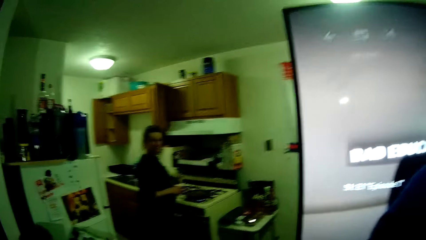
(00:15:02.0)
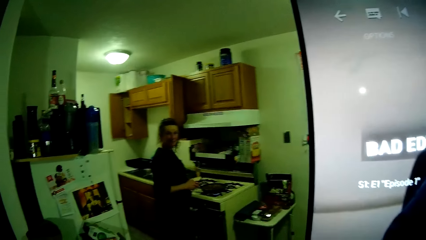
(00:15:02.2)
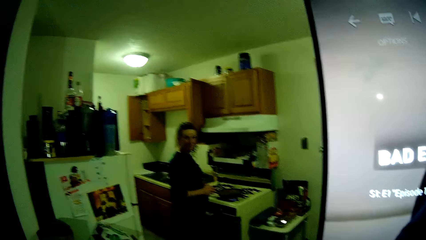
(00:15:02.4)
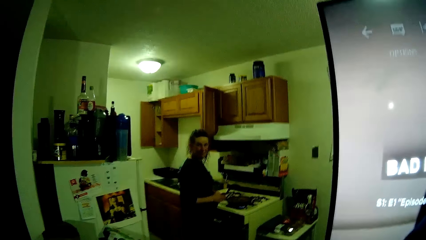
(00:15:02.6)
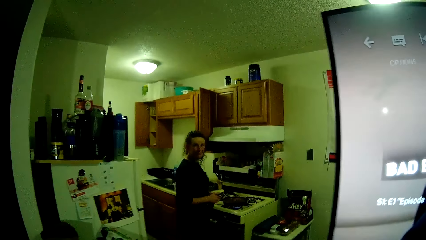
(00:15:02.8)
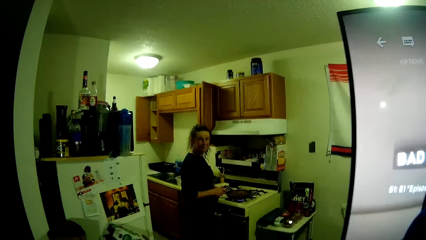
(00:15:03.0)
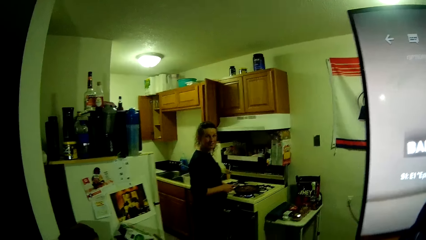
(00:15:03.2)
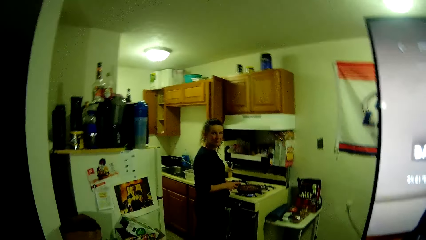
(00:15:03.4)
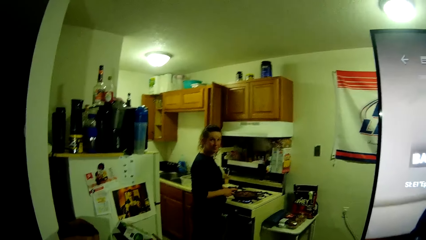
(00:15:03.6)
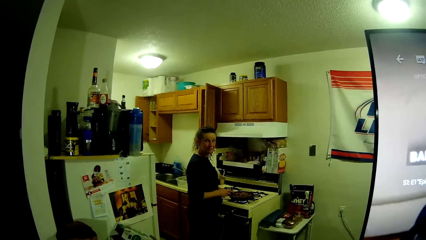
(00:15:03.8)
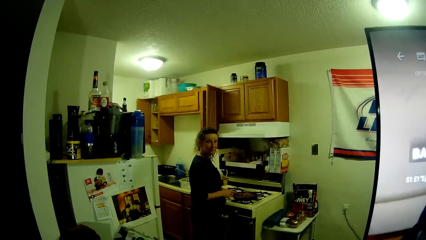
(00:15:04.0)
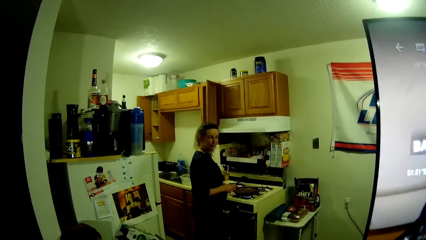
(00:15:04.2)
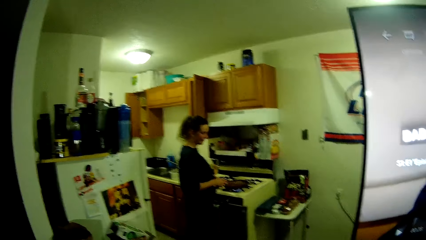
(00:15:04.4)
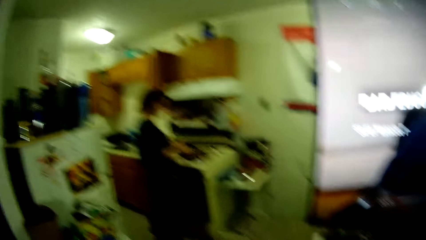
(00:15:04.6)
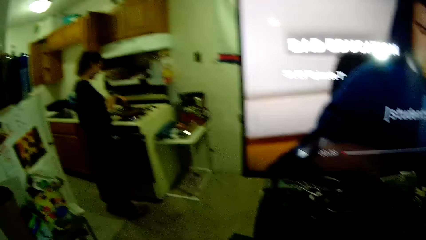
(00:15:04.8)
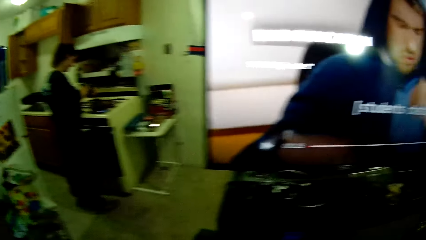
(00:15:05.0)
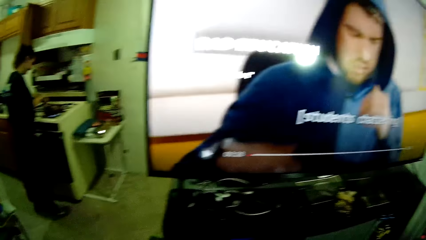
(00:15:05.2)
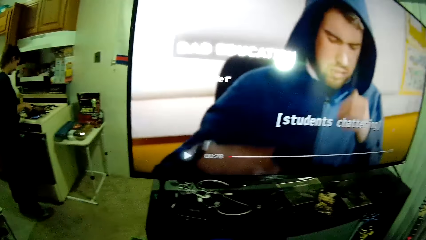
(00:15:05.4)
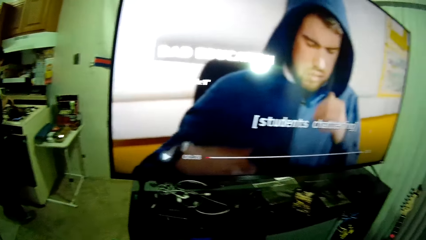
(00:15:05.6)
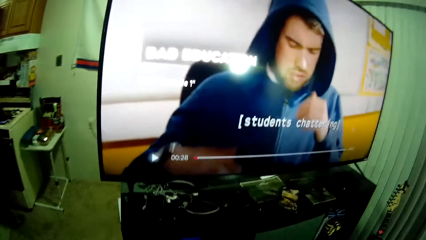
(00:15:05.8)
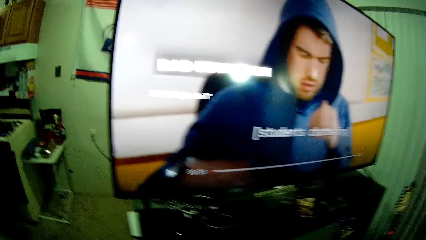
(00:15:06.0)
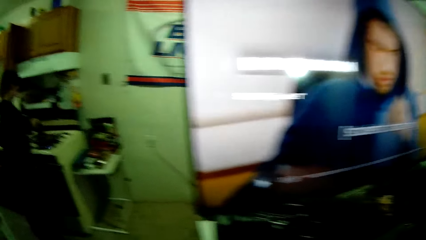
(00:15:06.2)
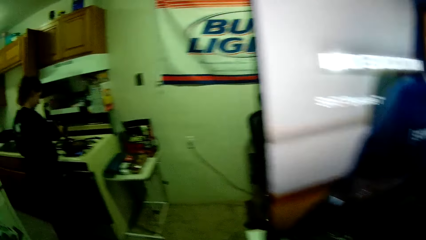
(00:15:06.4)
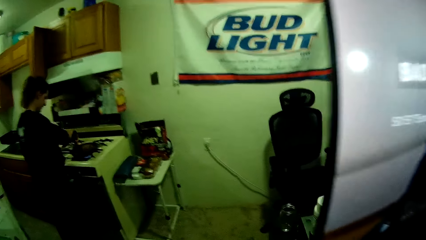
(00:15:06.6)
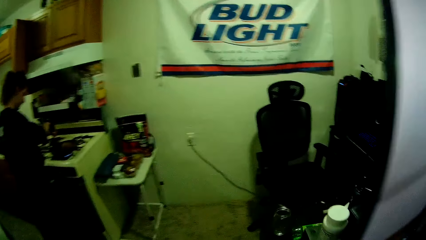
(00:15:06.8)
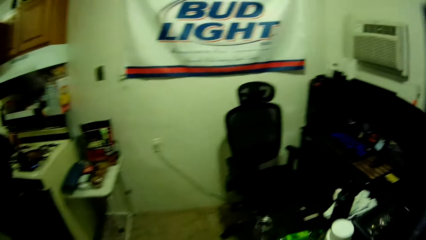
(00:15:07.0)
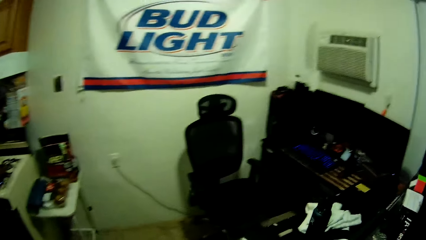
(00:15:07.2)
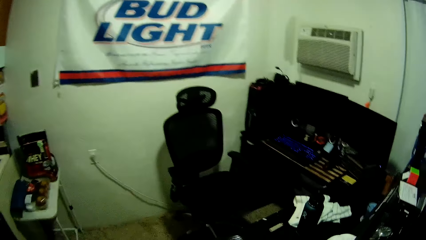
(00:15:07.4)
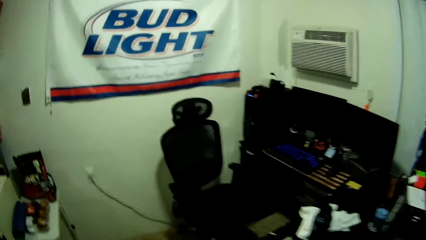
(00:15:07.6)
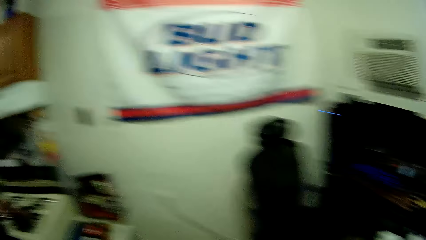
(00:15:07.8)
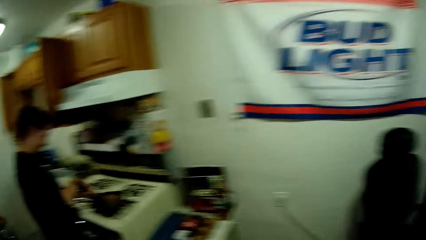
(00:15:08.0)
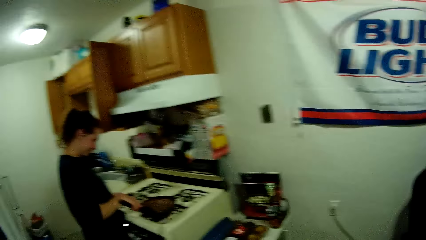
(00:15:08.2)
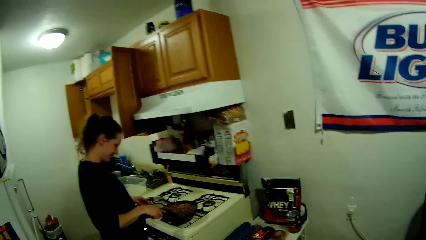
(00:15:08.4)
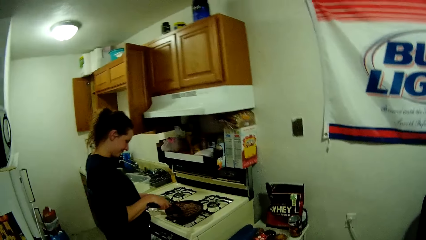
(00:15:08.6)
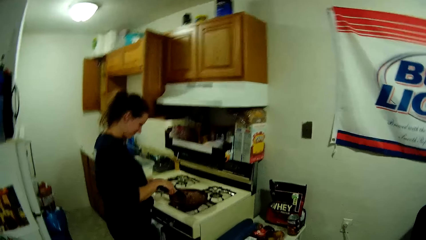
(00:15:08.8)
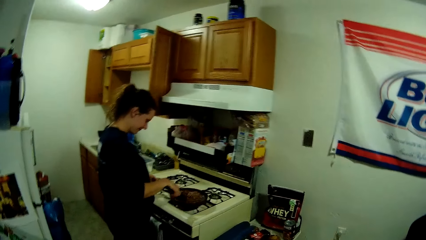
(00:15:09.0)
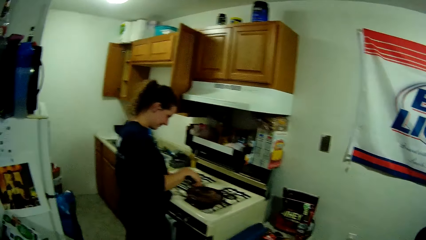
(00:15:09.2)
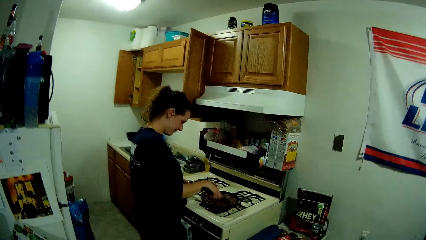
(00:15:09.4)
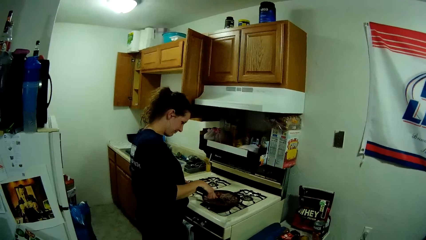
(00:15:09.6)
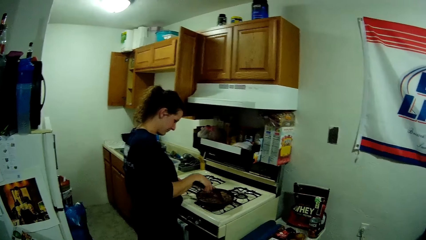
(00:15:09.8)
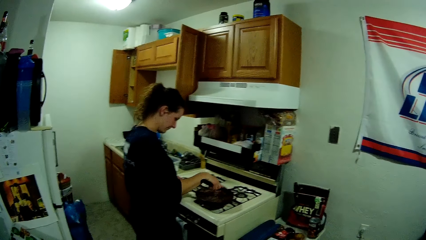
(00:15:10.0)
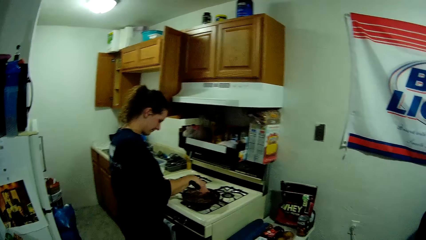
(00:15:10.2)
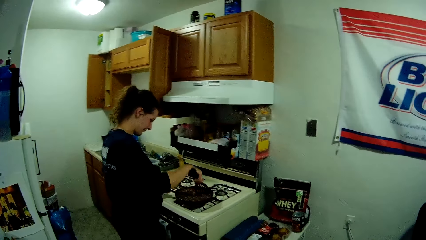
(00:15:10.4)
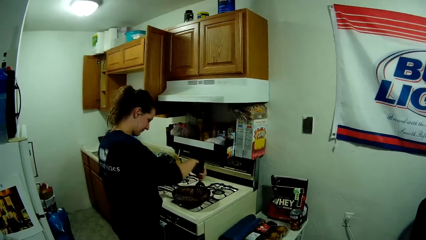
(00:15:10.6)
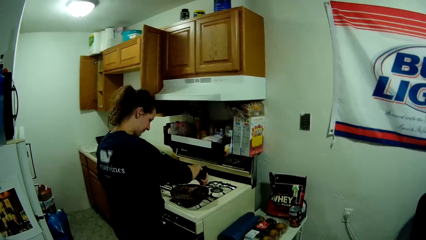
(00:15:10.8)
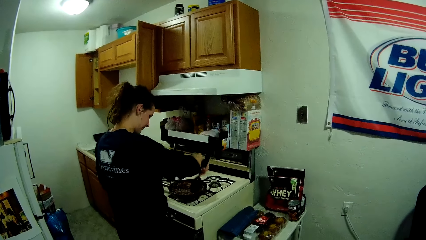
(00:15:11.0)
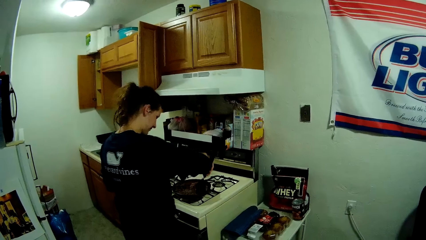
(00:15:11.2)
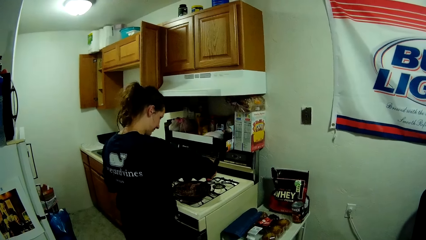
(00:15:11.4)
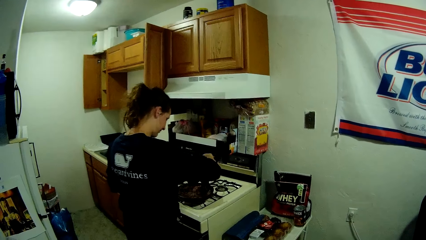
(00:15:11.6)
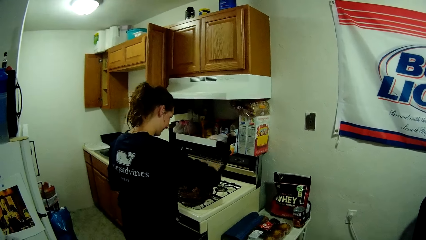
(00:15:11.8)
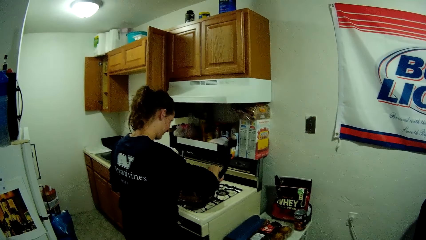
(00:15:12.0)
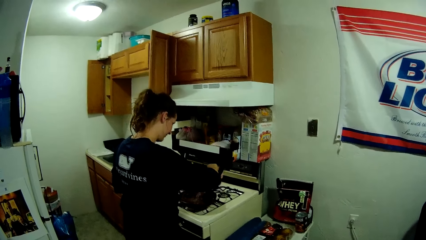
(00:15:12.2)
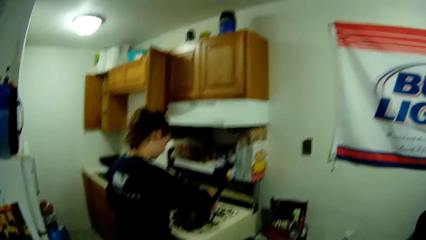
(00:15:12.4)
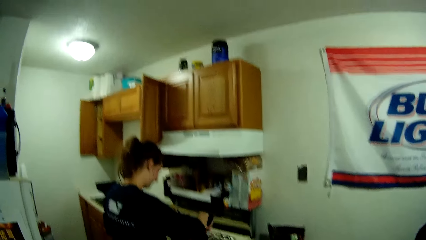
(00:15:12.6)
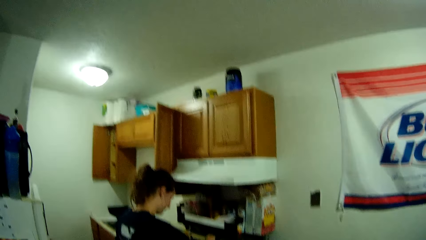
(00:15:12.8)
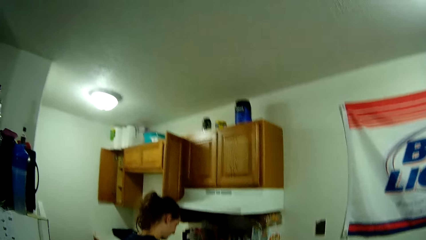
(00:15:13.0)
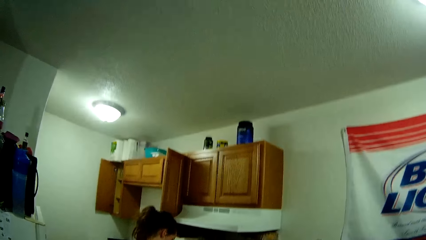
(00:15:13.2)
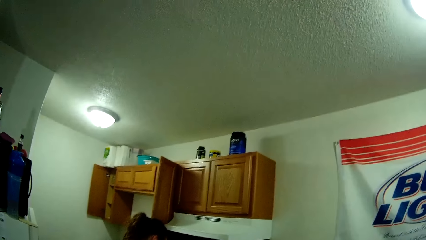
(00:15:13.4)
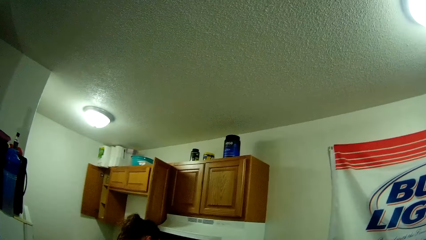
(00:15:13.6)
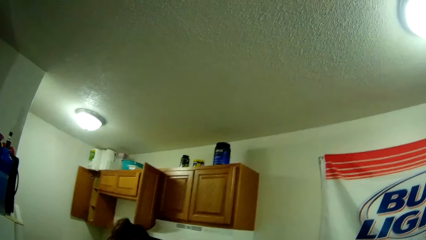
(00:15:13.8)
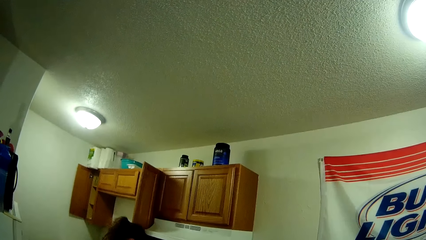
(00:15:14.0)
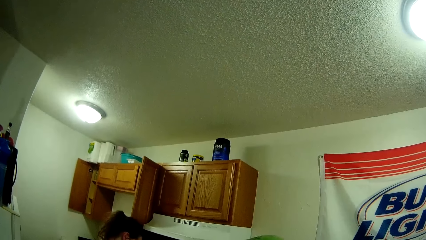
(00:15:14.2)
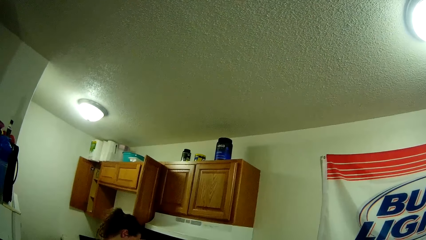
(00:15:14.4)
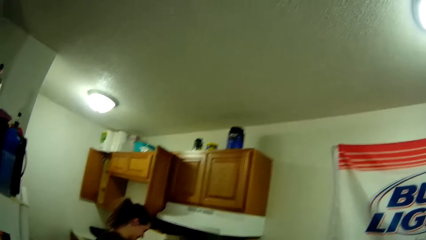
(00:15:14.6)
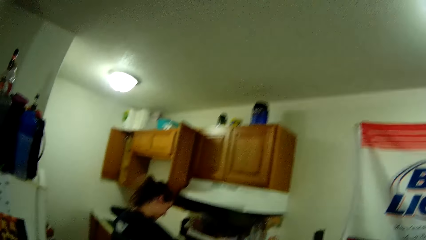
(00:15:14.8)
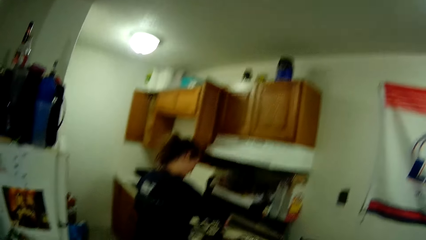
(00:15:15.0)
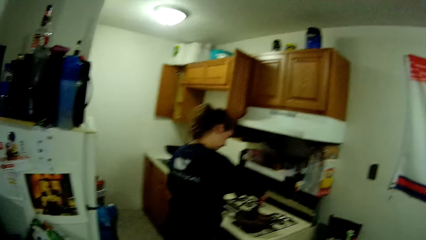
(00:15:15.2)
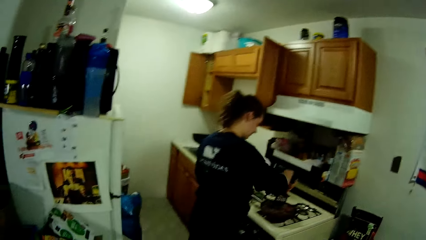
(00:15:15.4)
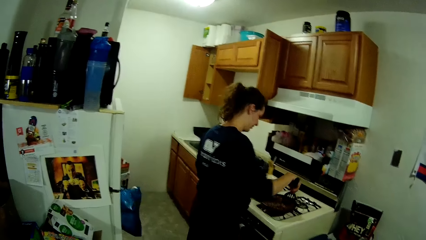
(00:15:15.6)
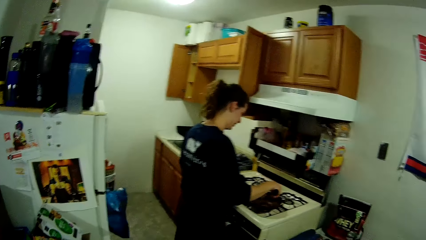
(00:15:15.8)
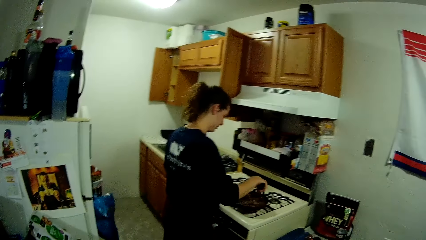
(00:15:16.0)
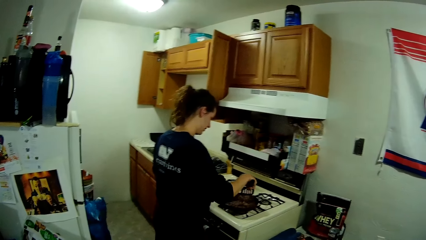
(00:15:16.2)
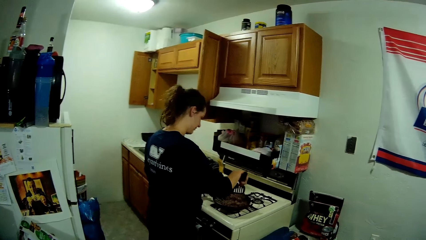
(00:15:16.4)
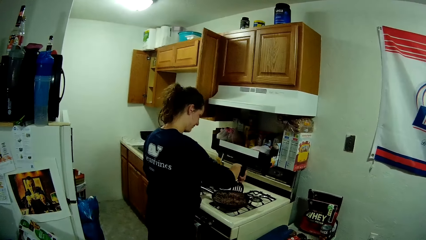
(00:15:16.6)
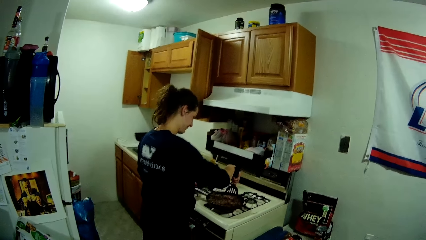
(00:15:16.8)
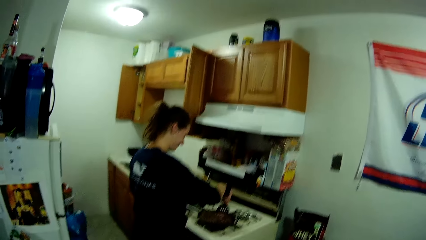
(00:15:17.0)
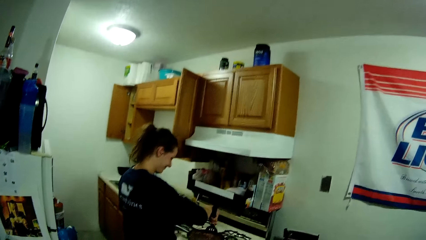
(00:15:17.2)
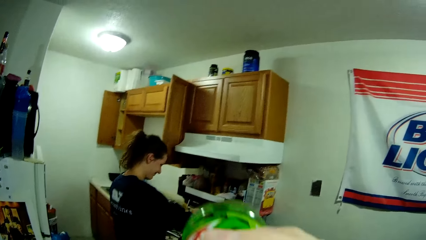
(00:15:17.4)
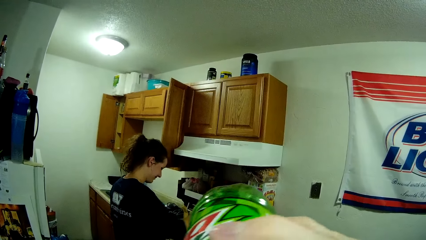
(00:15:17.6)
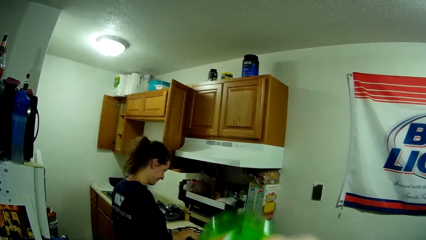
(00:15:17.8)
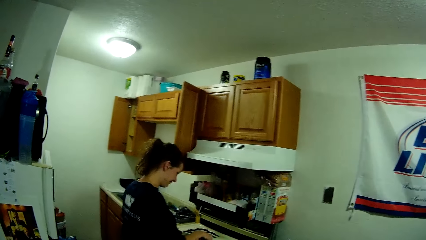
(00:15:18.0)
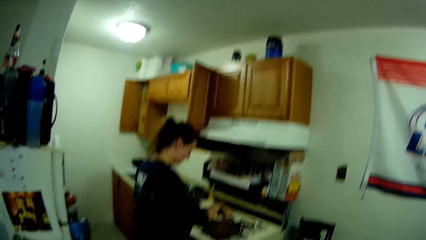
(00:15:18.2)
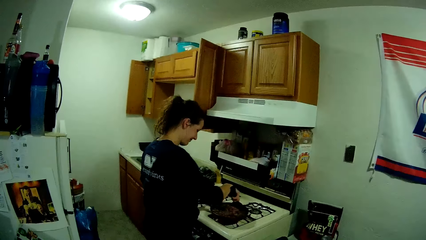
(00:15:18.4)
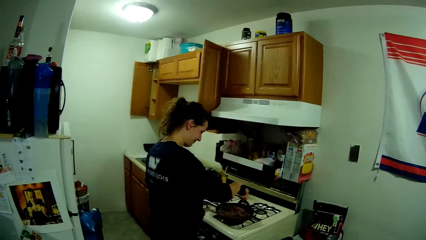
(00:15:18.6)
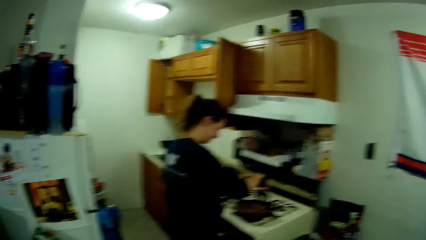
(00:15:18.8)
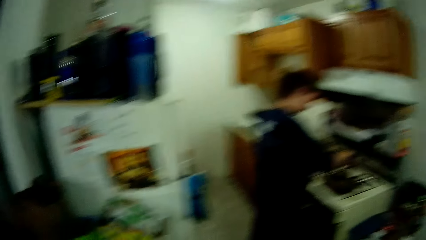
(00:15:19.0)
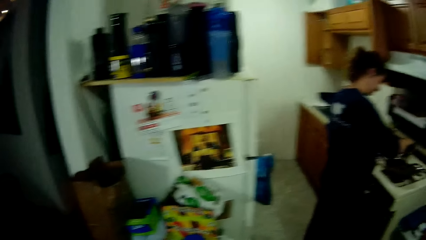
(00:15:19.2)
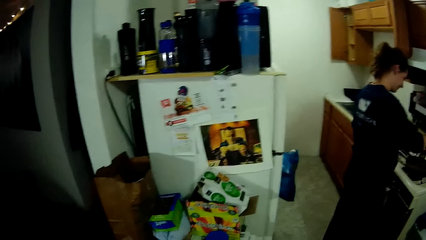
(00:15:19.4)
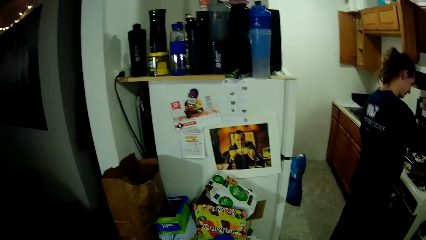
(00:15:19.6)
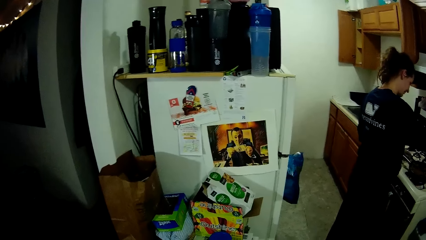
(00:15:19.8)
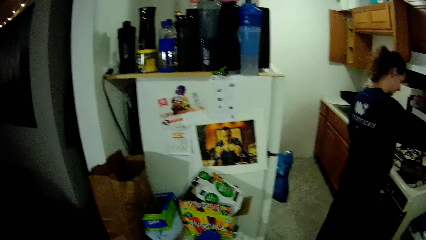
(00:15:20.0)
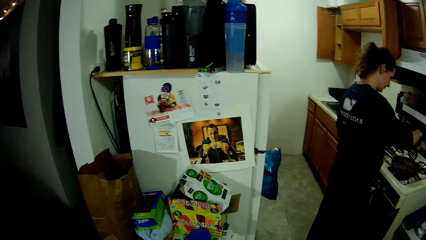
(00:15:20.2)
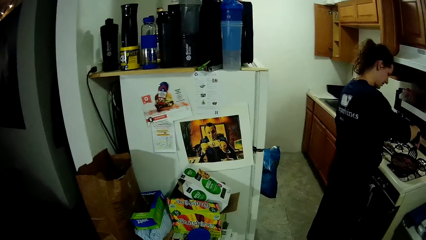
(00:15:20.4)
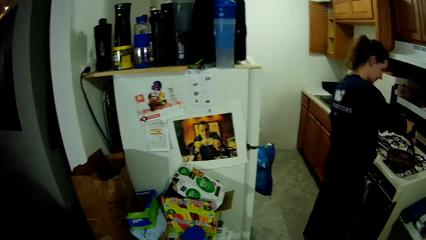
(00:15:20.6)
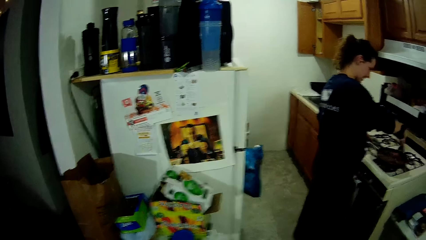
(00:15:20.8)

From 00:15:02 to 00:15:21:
A person stares at the camera wearer. The camera wearer walks. They look at the person. The person prepares the meal. The camera wearer drinks from a bottle.
